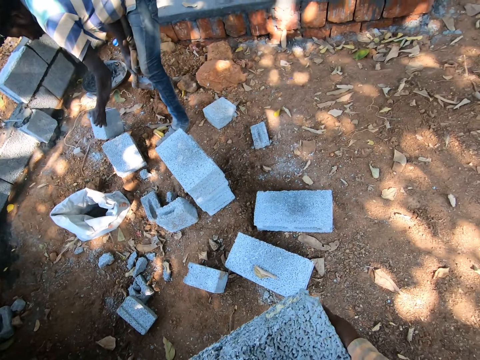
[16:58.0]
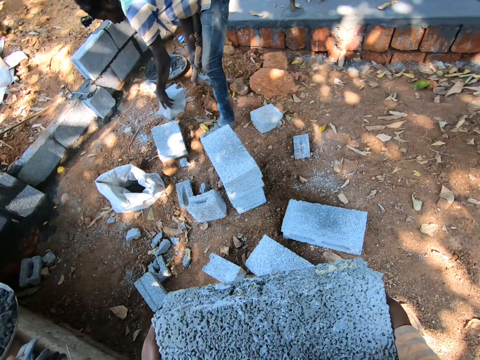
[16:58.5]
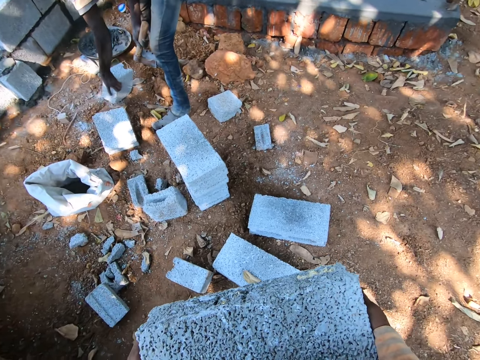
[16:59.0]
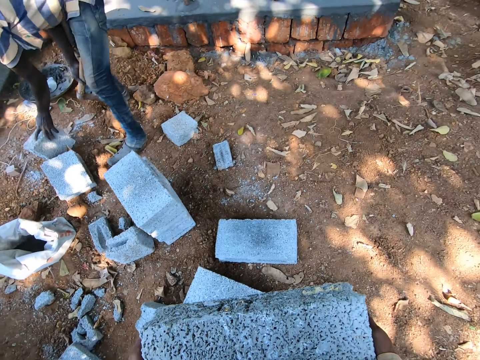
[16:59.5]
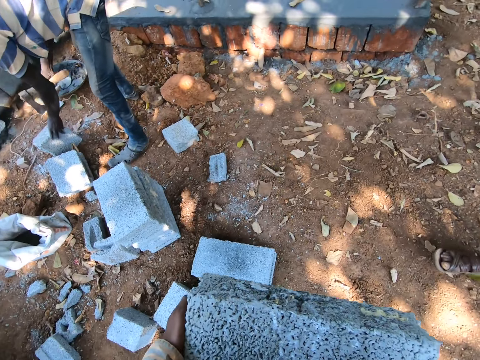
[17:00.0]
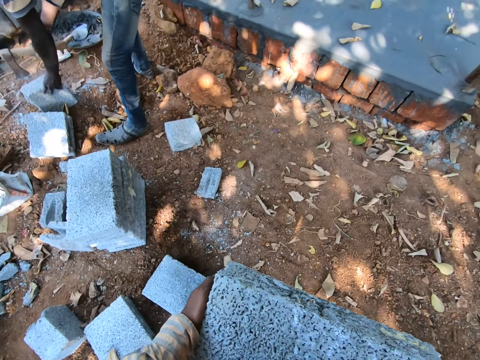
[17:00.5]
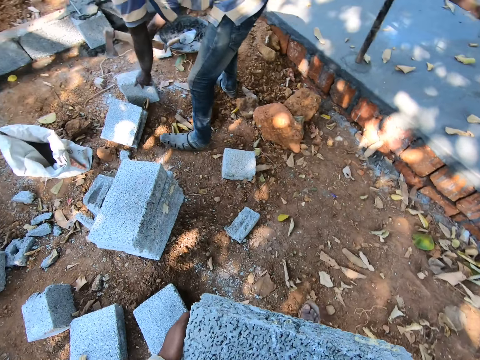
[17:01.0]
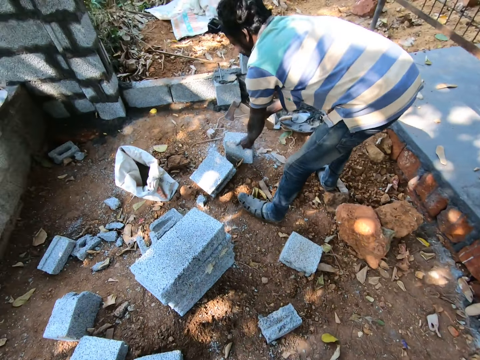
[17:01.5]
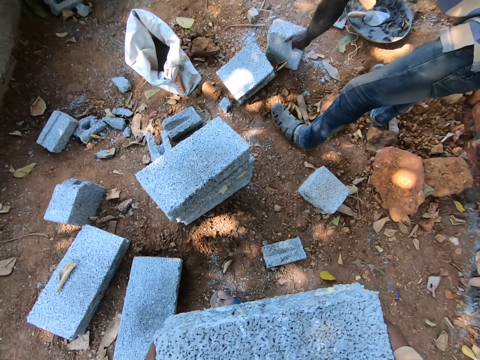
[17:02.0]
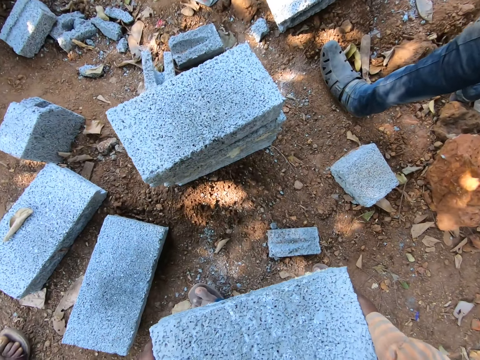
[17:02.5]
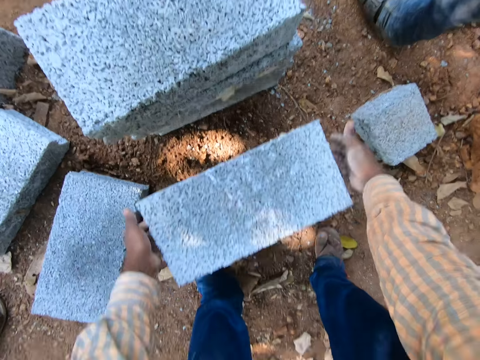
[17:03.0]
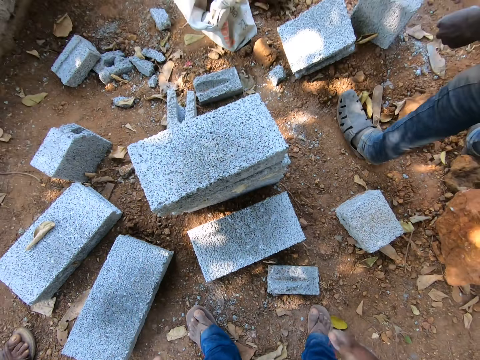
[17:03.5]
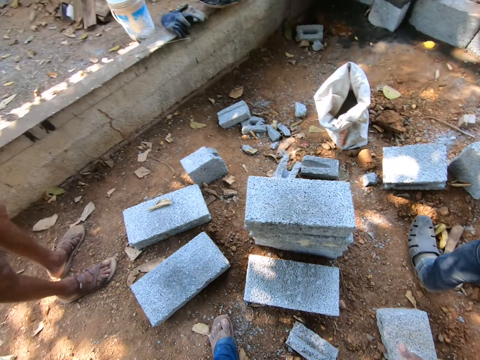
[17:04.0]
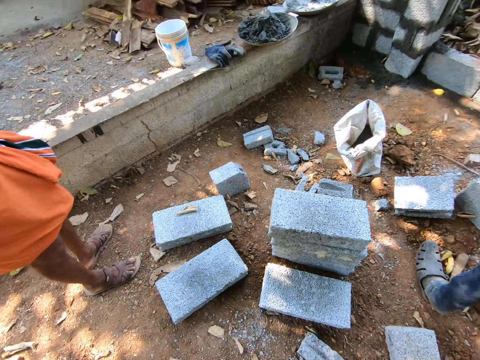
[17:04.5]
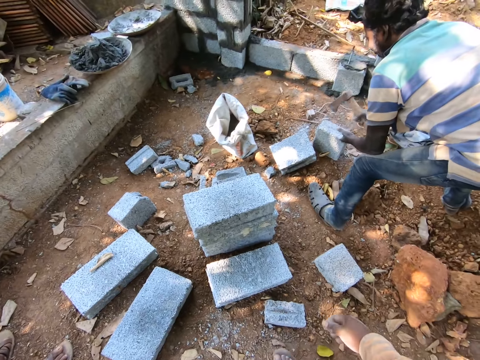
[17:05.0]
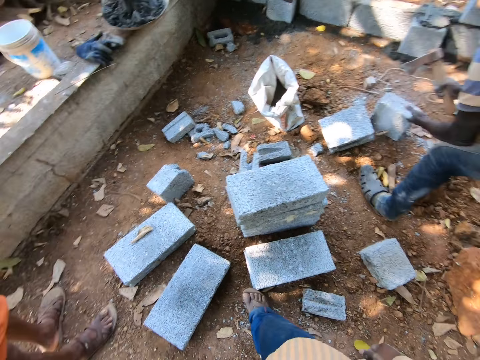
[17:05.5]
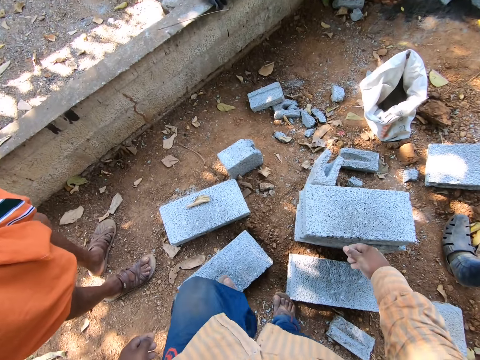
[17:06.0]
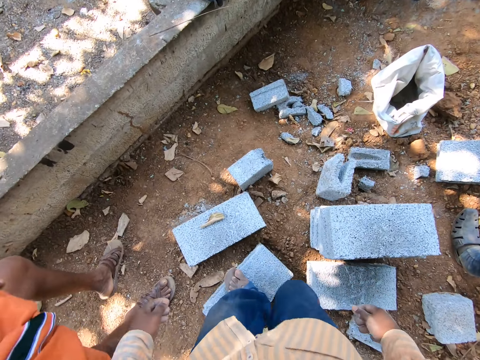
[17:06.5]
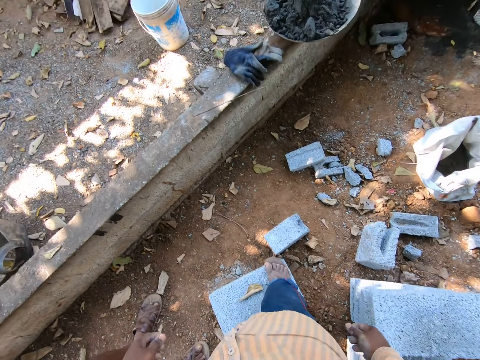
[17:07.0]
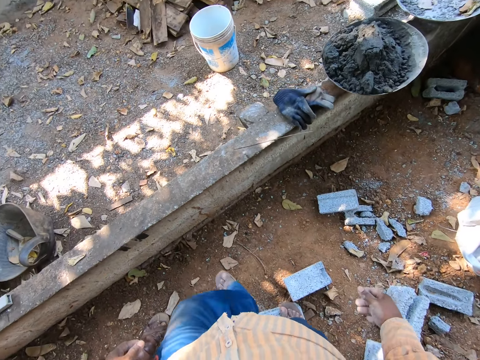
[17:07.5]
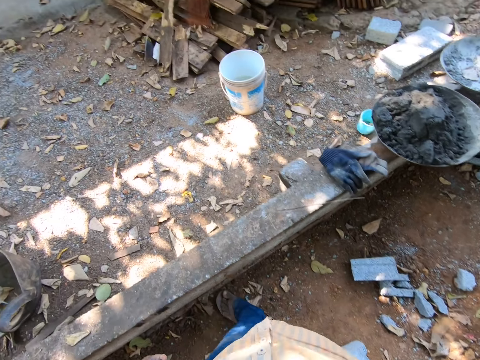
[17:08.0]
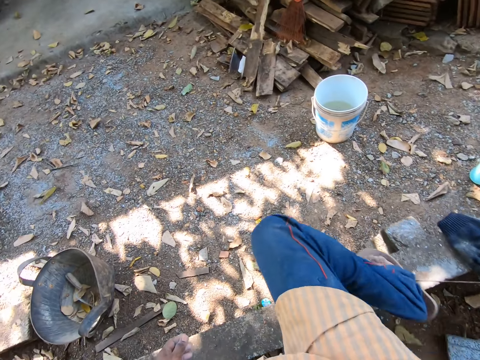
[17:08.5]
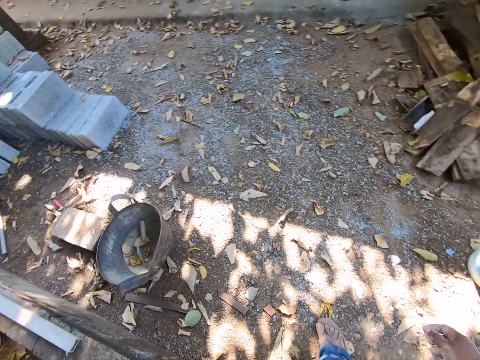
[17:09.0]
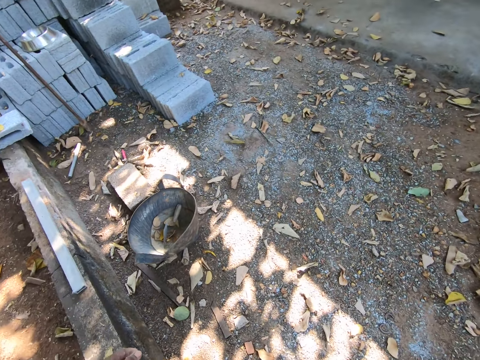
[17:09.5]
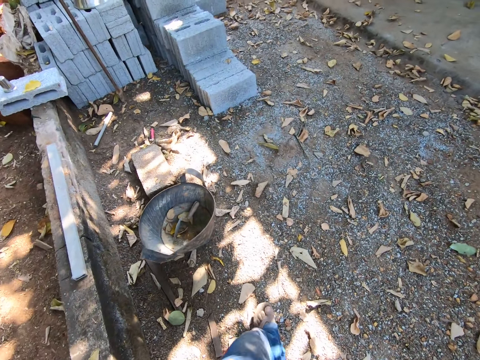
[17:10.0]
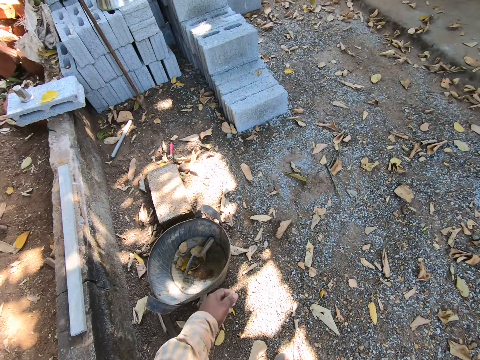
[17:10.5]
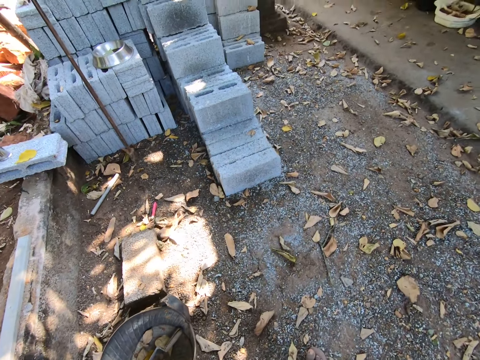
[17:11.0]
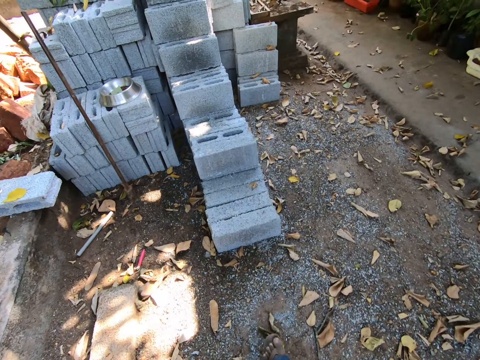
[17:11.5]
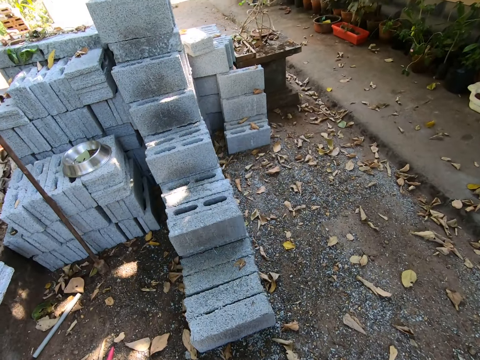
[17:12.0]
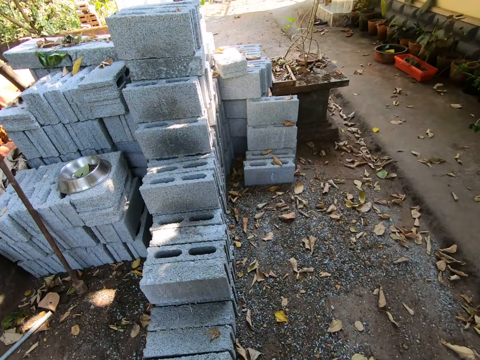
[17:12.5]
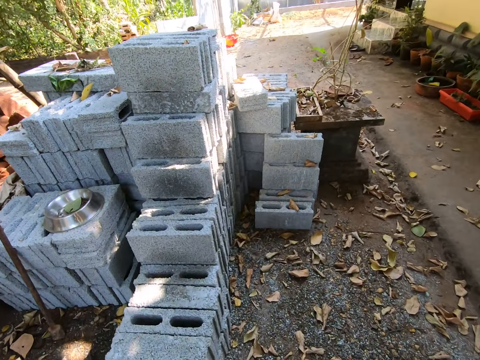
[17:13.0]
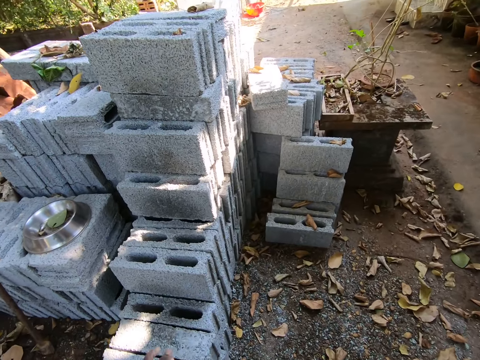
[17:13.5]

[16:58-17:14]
The camera wearer drops the block on the ground with both hands. He steps on the blocks with both legs. He walks towards the brick.

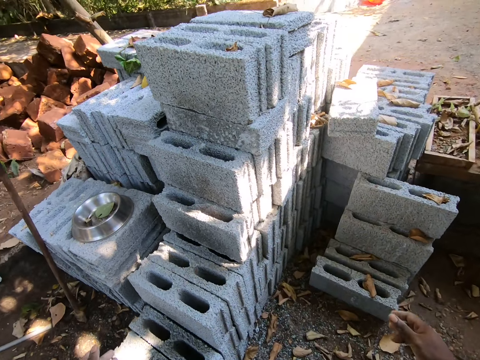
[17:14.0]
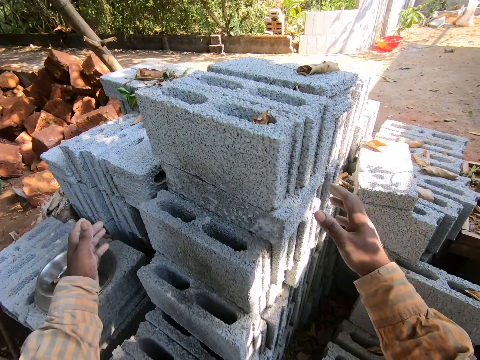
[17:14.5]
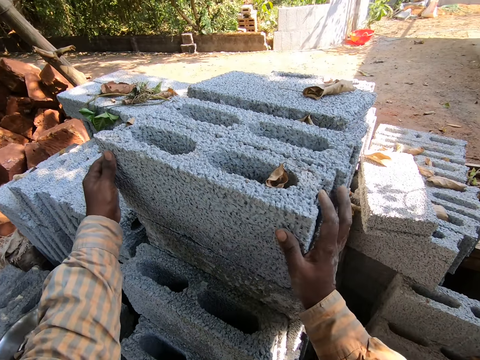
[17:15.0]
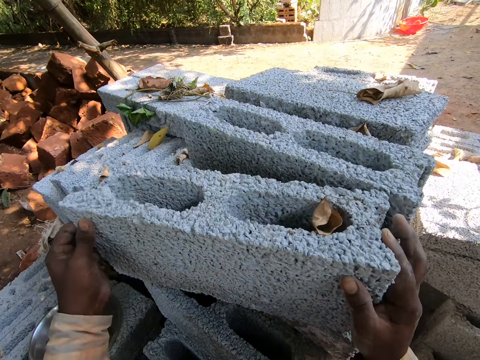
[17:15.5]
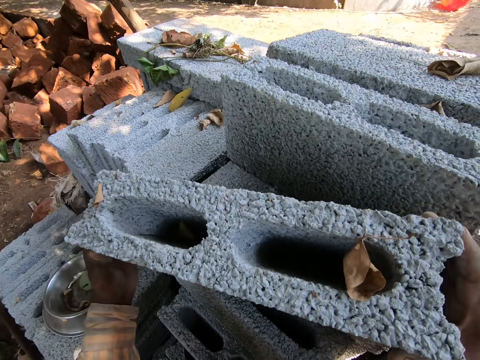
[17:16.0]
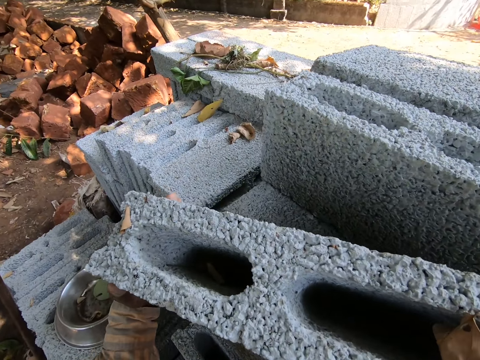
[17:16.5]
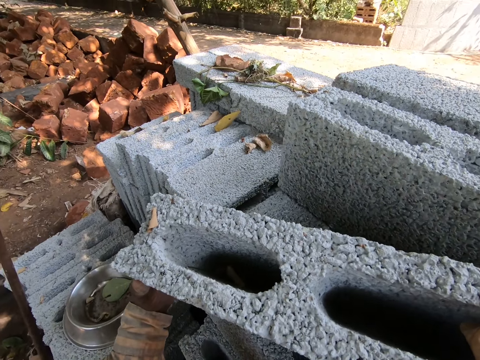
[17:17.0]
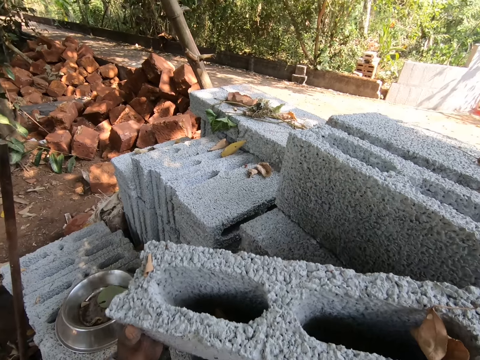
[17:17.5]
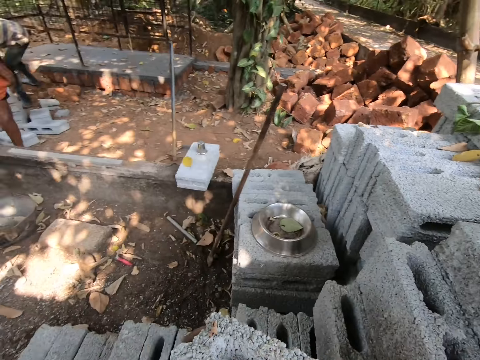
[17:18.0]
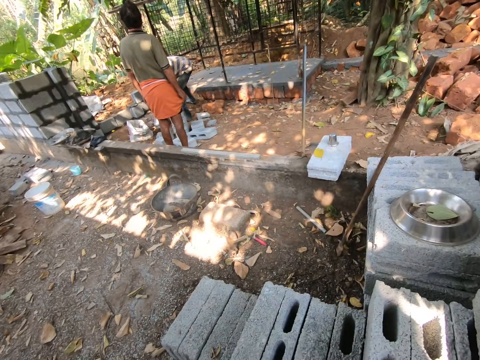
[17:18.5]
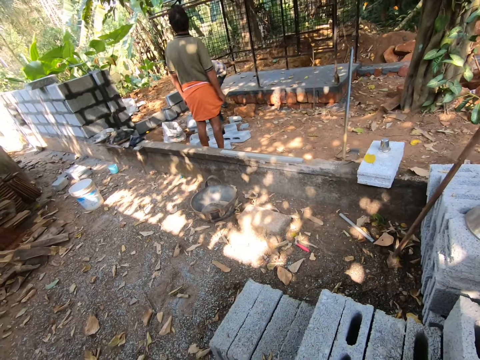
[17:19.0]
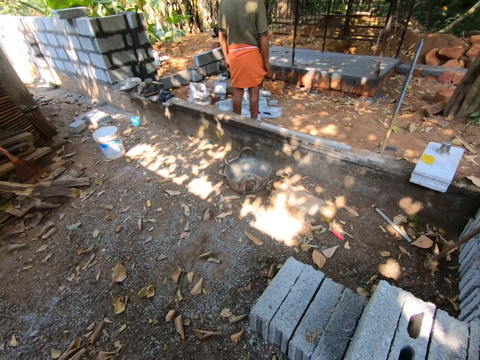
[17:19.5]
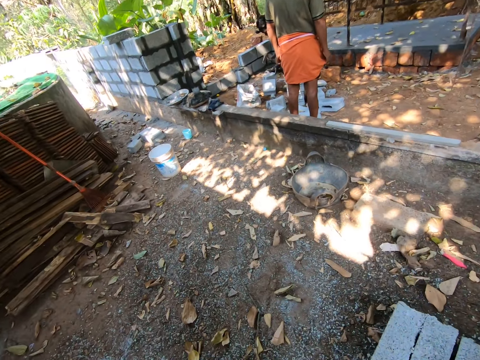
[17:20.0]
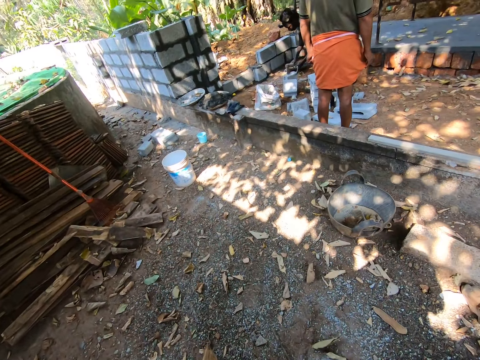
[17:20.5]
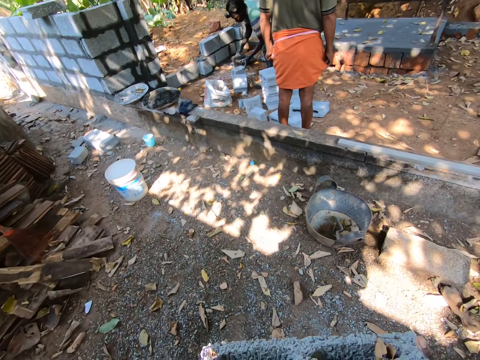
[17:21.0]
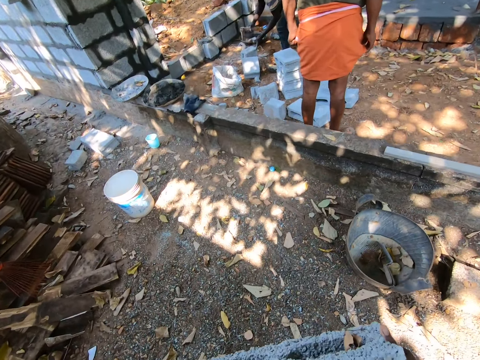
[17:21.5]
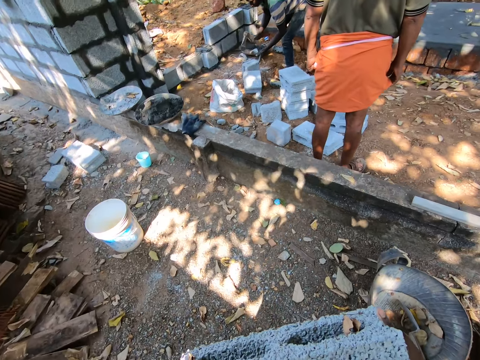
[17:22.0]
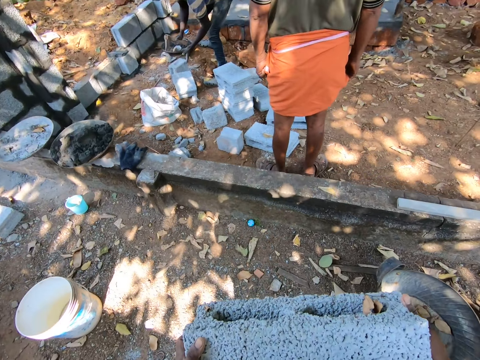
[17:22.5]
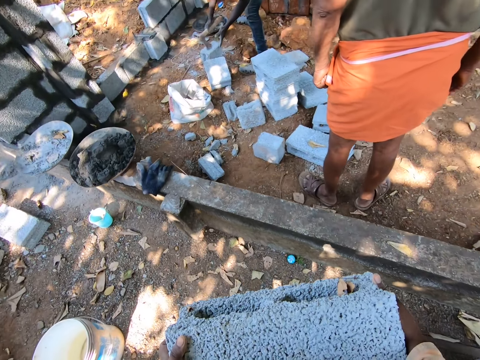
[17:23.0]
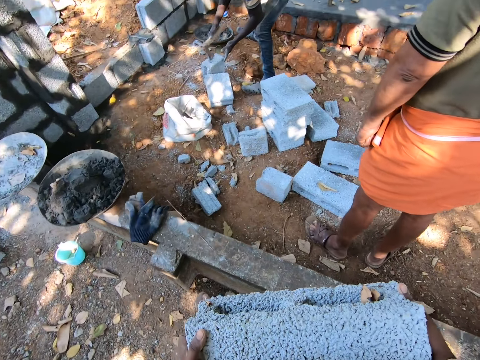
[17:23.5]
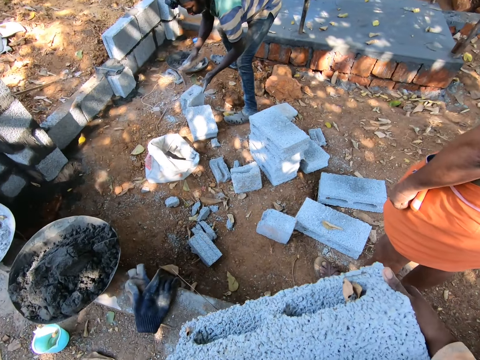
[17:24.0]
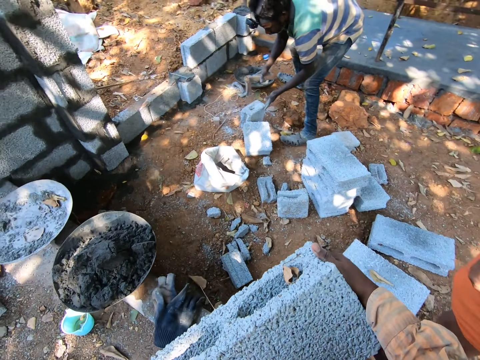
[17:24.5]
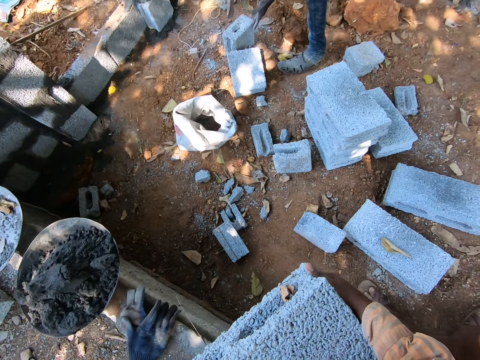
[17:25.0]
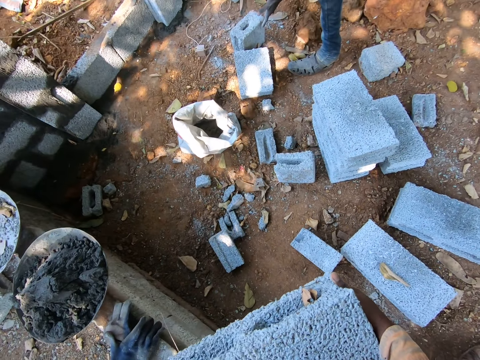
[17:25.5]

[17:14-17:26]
The camera wearer picks up the brick with his hands. He carries the block from the block pile with both hands.
